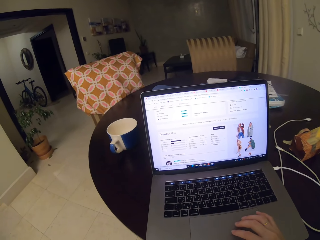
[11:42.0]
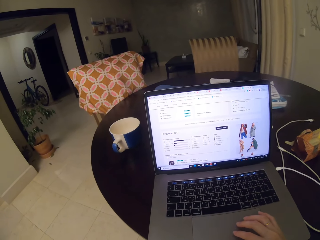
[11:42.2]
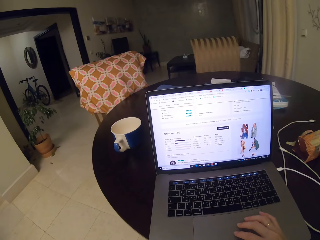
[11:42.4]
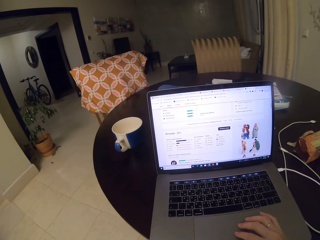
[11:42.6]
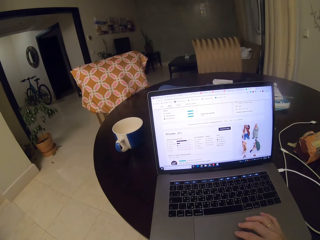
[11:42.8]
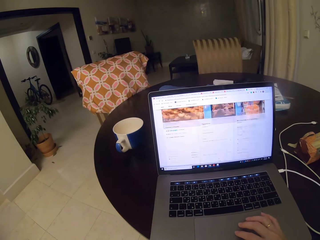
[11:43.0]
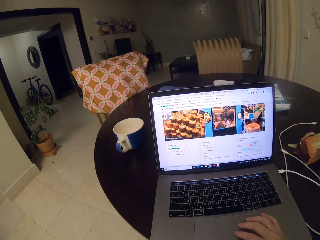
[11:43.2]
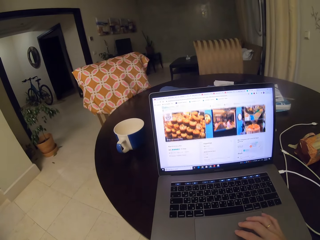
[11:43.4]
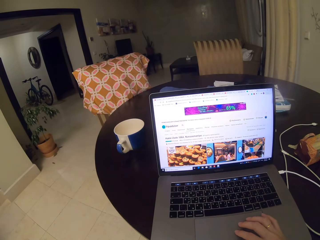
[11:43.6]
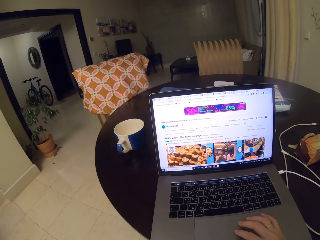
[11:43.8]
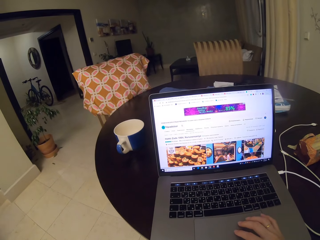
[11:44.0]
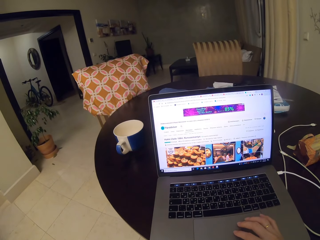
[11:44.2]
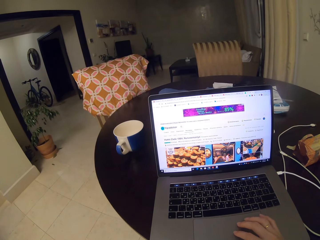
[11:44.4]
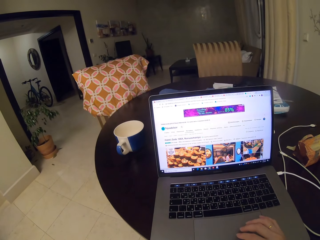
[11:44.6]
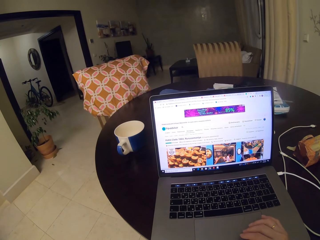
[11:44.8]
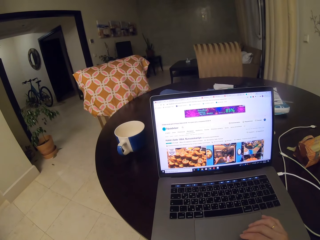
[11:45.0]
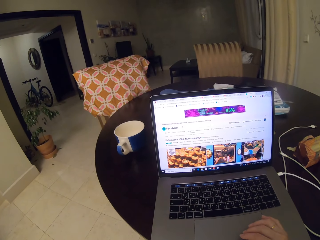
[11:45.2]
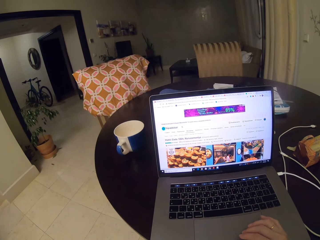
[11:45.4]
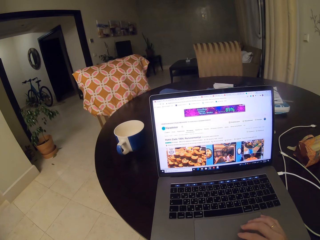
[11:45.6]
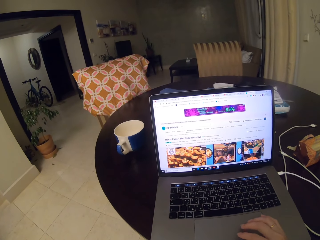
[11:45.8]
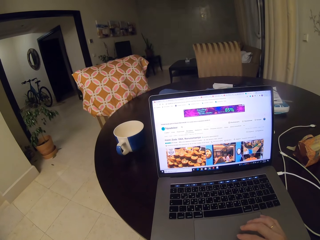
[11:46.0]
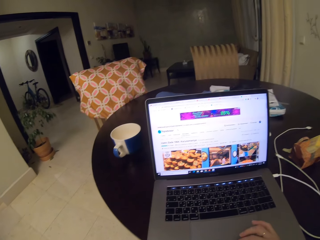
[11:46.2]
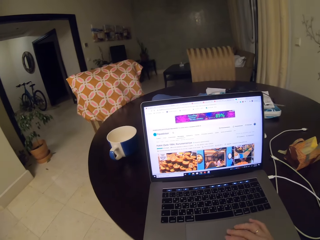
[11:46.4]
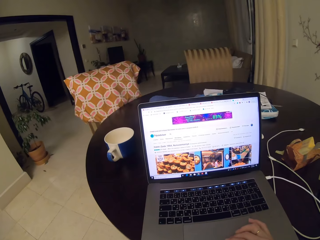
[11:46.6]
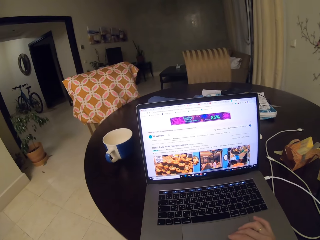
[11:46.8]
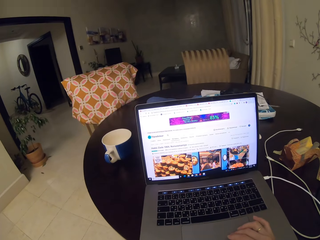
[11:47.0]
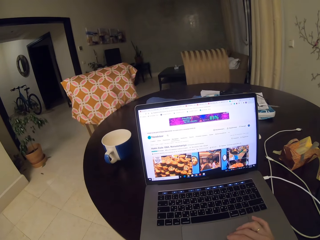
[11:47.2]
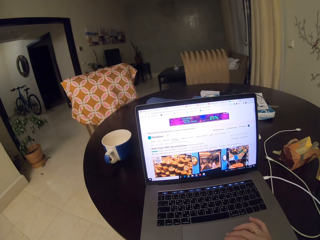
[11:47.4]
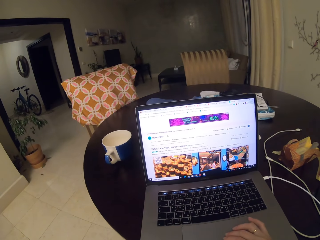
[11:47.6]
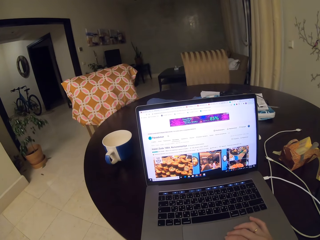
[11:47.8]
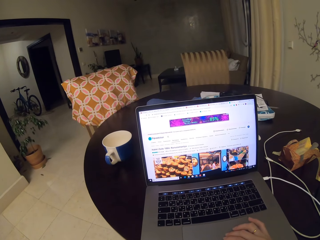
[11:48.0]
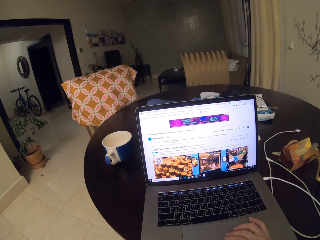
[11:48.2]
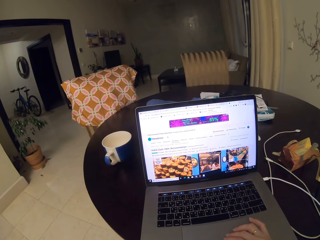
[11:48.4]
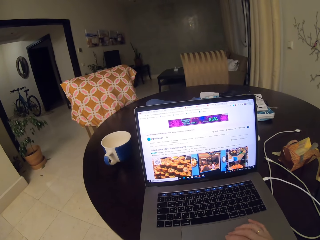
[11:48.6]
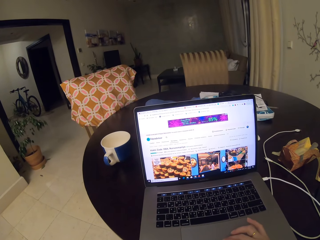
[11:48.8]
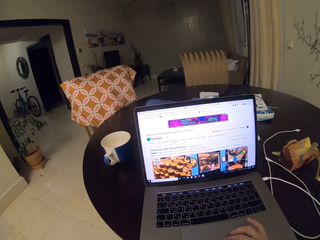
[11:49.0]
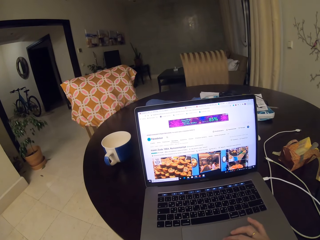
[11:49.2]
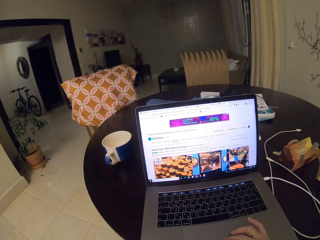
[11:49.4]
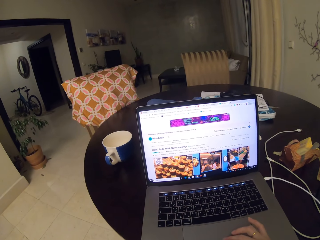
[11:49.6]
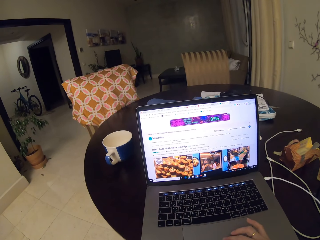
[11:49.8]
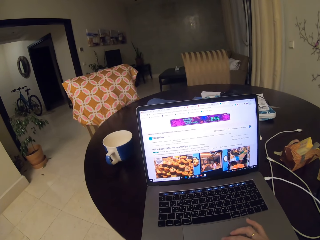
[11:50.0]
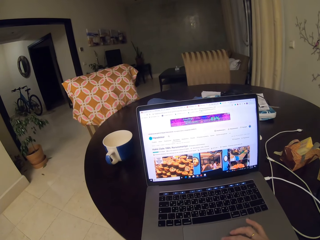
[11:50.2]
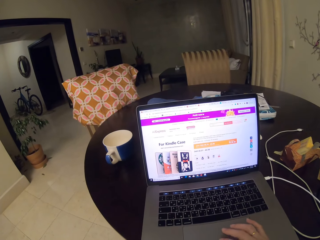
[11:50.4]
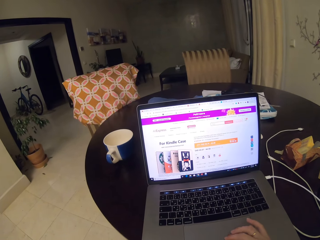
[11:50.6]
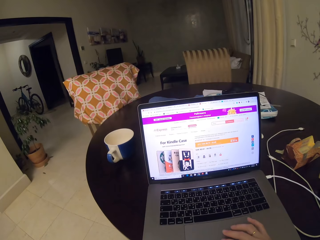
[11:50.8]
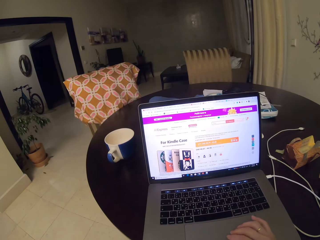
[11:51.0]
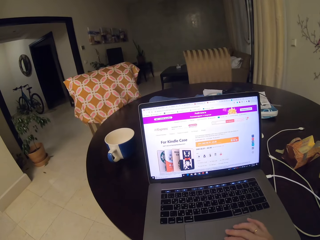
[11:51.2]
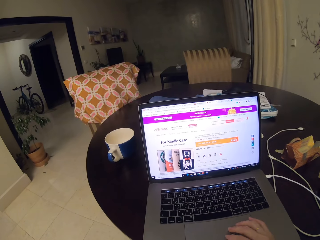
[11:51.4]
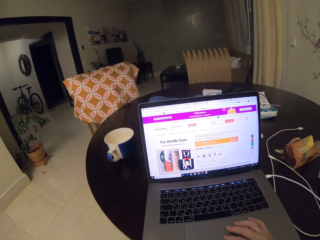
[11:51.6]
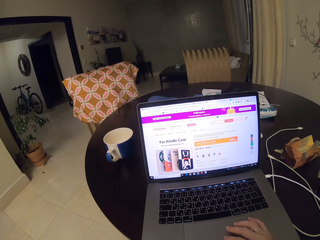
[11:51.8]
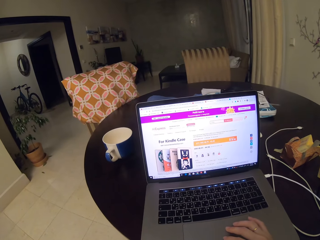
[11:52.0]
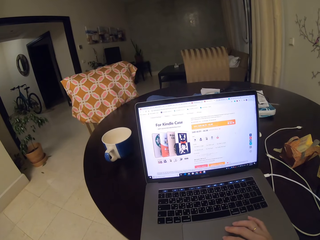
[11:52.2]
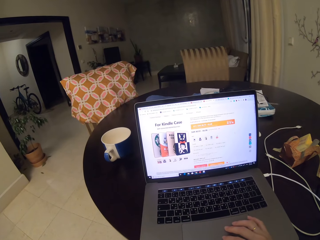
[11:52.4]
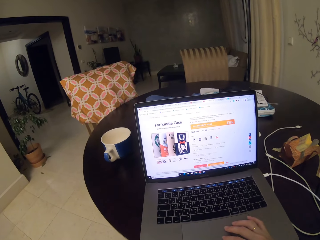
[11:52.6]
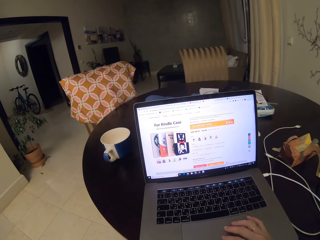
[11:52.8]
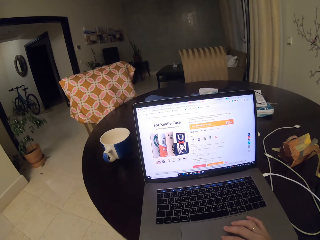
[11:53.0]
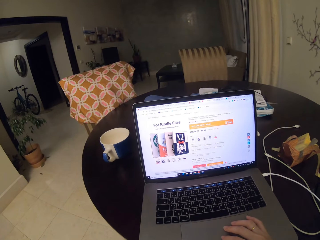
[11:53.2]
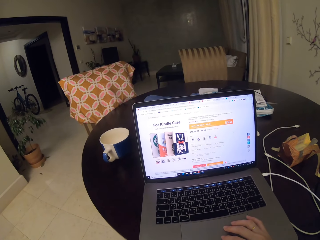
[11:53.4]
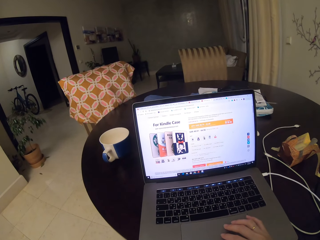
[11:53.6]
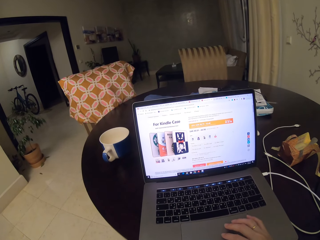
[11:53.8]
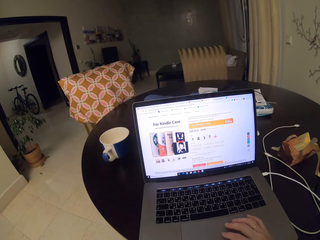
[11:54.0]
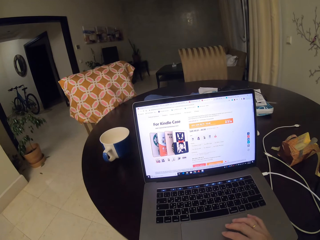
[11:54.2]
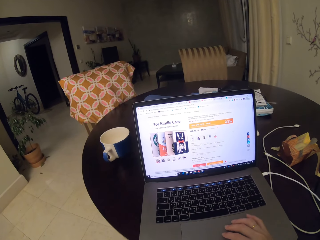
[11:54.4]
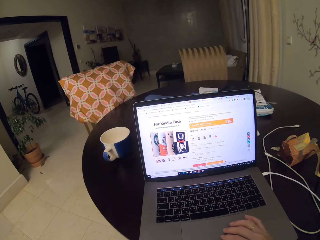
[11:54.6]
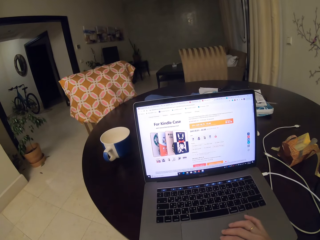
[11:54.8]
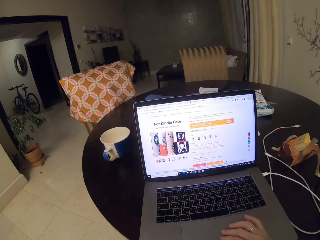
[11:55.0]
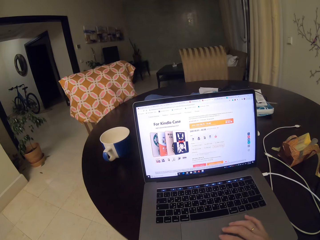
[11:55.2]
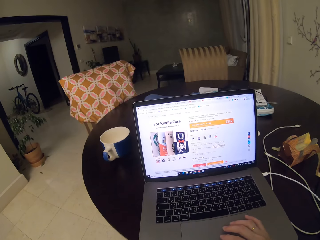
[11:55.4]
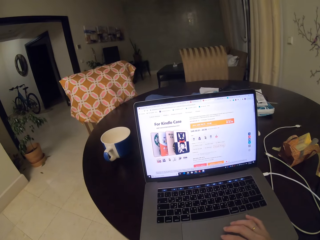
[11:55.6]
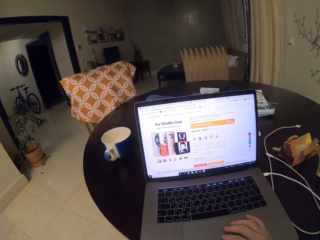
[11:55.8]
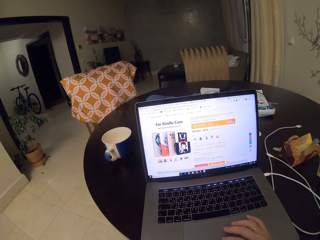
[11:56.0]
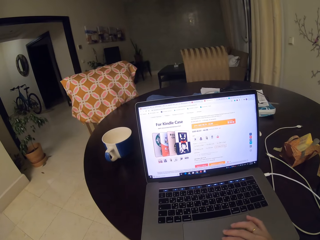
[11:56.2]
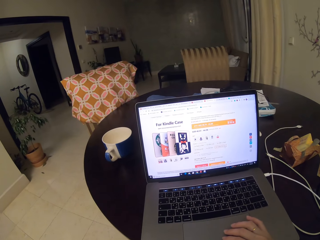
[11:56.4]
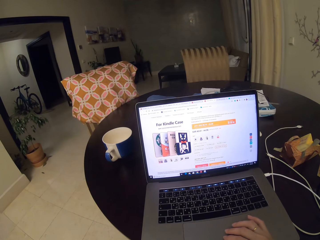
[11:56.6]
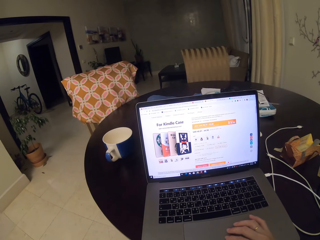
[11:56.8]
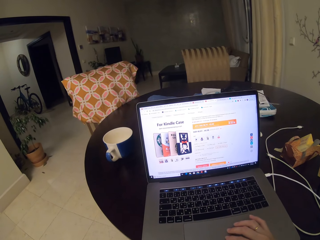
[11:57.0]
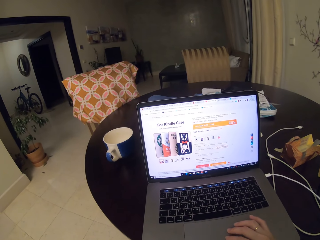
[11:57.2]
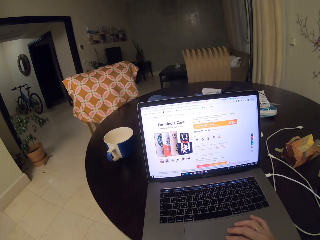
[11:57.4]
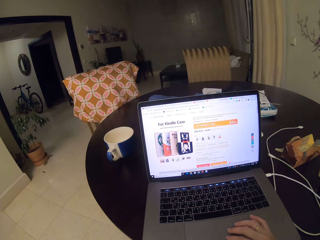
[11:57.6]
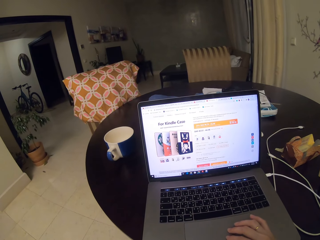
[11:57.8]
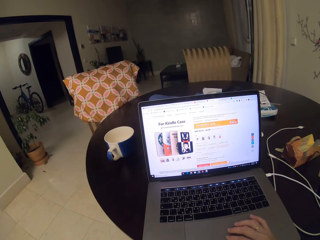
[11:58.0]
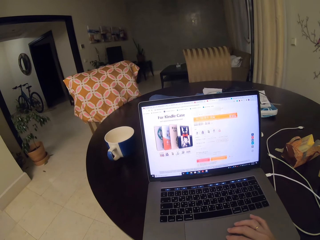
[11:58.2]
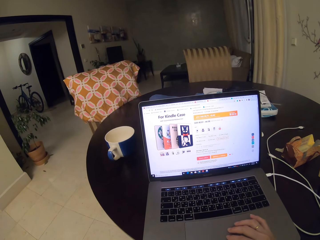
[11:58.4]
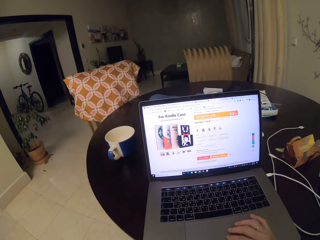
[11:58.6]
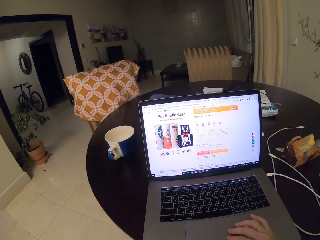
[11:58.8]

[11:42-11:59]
The camera wearer searches products in the laptop.

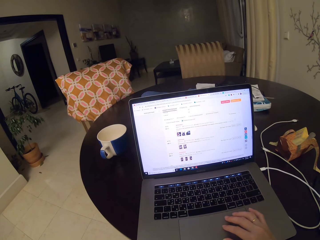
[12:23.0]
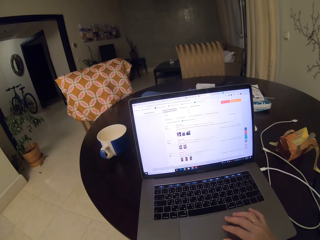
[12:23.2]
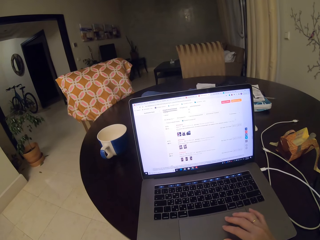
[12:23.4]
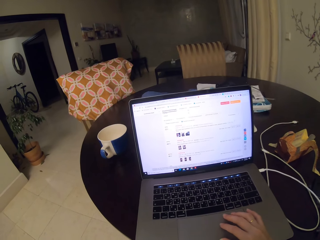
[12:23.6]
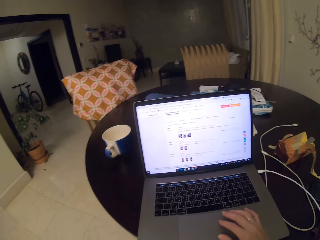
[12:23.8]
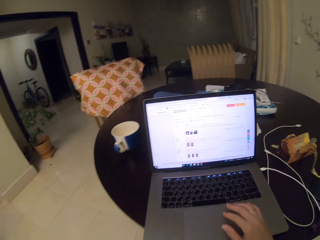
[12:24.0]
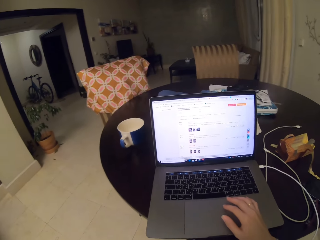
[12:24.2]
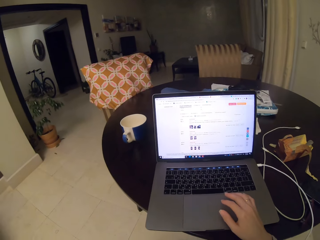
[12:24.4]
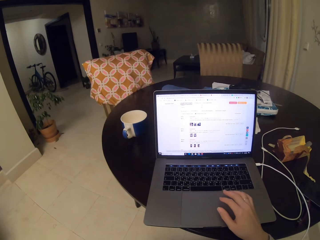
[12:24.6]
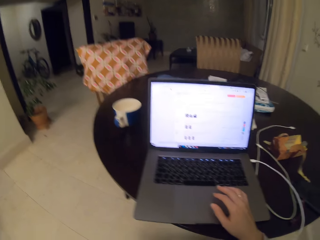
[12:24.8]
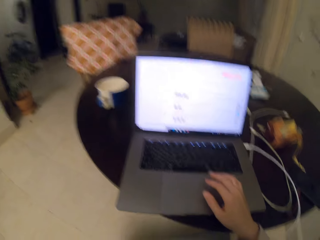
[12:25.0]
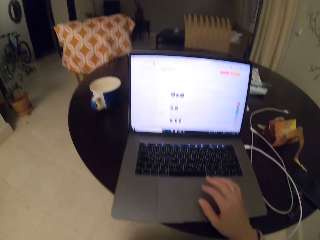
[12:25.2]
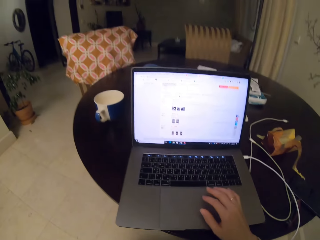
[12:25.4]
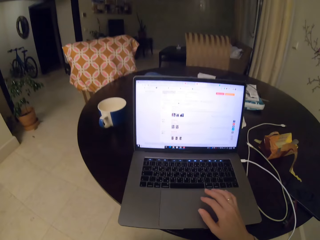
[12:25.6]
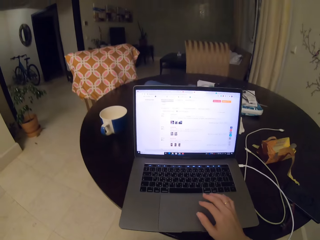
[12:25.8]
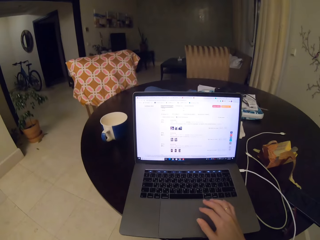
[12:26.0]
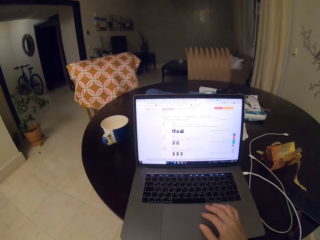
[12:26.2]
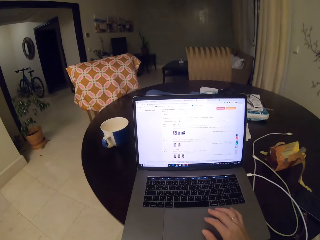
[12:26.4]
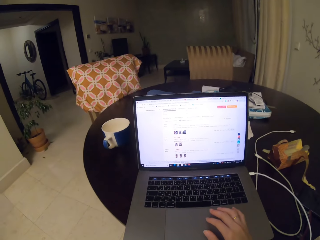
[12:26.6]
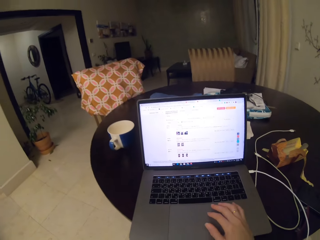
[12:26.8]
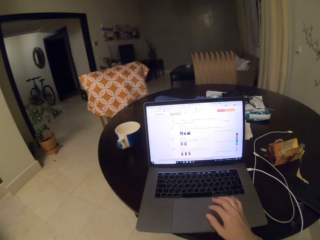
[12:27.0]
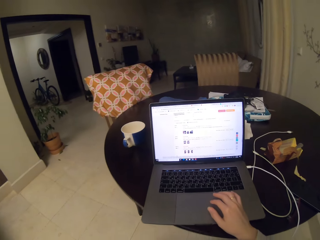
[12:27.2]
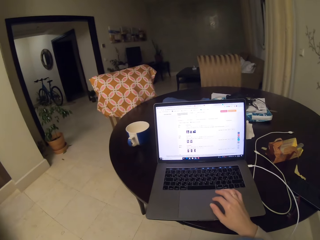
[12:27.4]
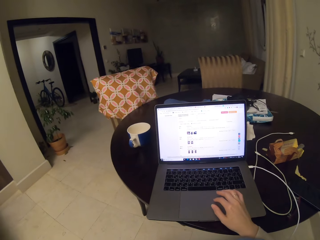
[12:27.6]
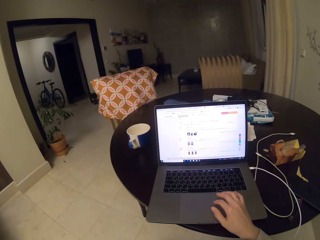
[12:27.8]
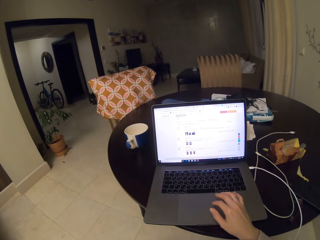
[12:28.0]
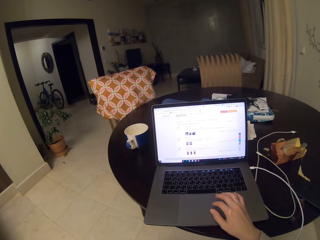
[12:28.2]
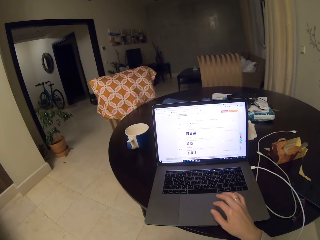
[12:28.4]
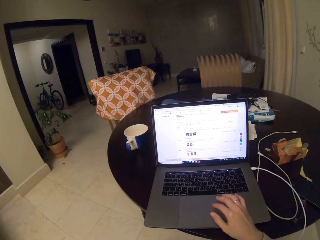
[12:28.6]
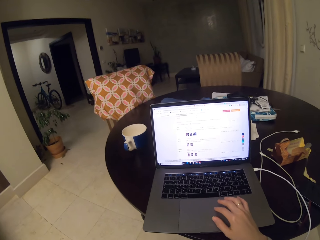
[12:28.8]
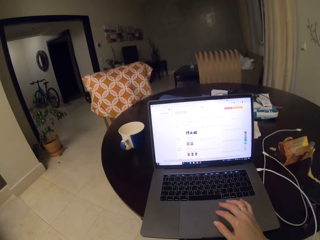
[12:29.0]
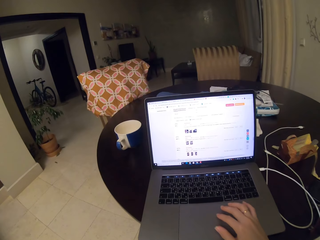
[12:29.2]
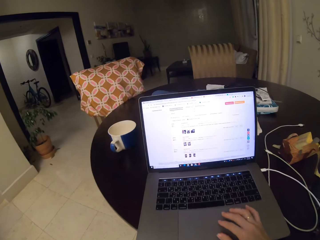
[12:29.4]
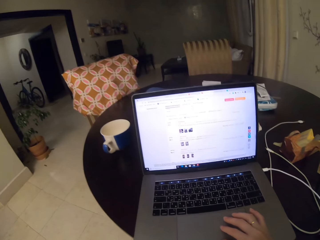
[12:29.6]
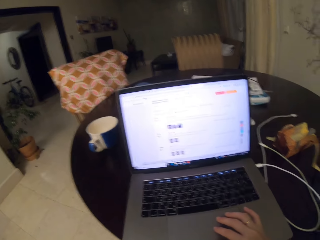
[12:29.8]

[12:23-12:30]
The camera wearer coughs in the room.
